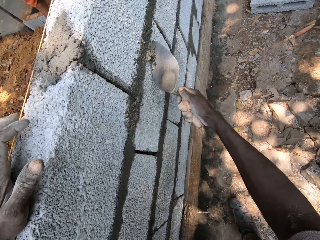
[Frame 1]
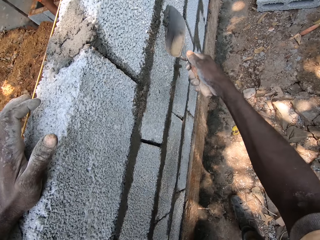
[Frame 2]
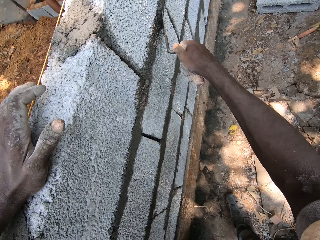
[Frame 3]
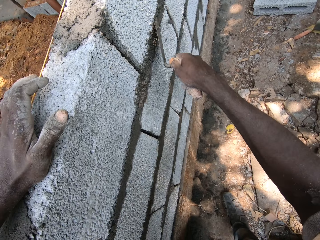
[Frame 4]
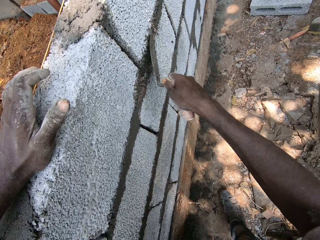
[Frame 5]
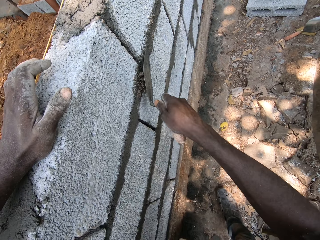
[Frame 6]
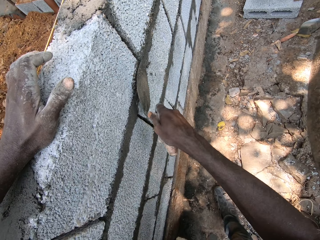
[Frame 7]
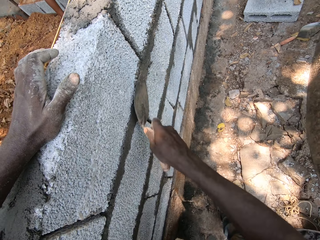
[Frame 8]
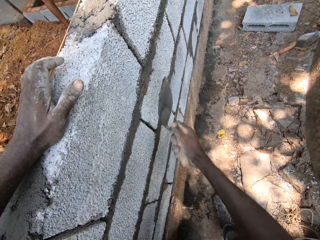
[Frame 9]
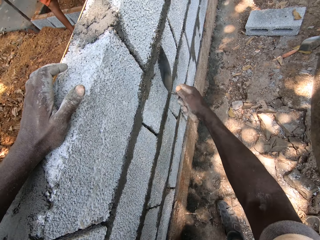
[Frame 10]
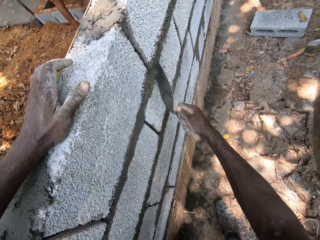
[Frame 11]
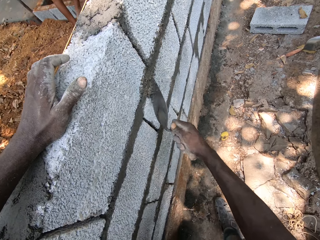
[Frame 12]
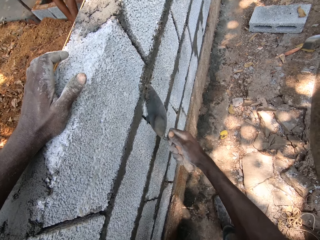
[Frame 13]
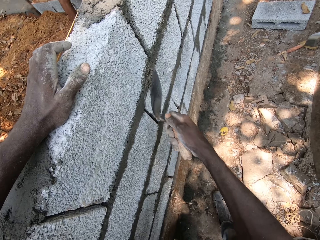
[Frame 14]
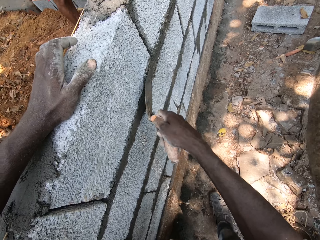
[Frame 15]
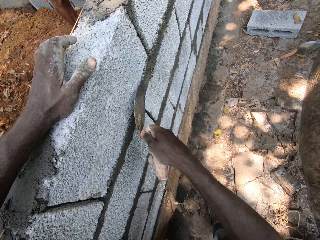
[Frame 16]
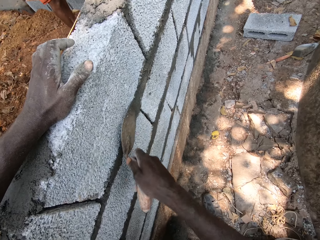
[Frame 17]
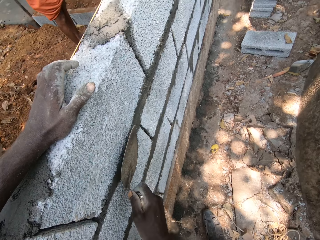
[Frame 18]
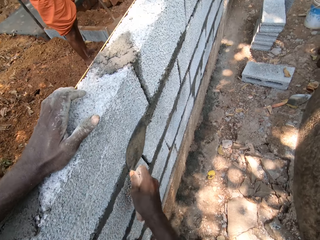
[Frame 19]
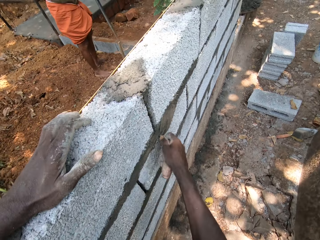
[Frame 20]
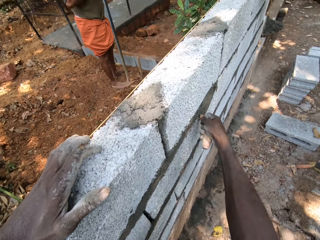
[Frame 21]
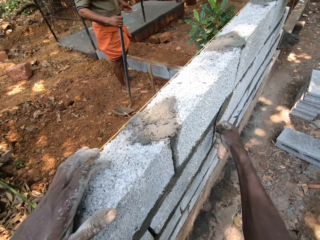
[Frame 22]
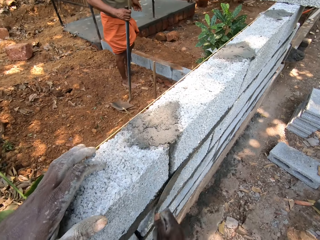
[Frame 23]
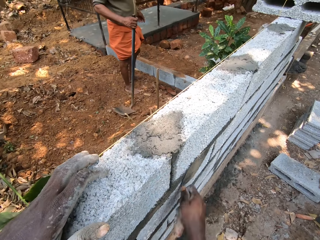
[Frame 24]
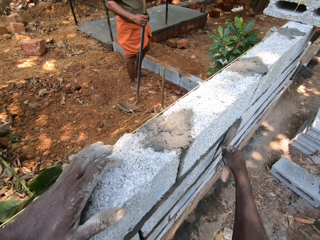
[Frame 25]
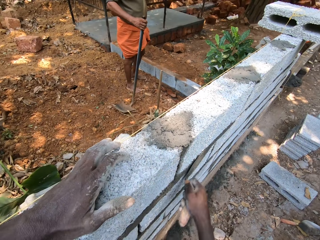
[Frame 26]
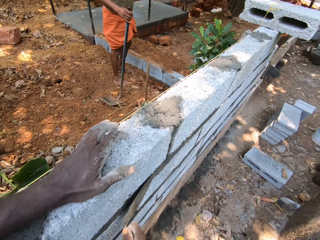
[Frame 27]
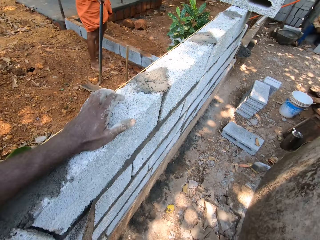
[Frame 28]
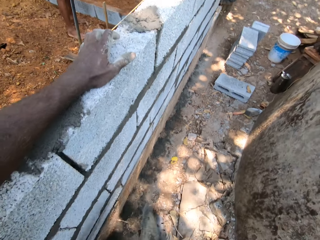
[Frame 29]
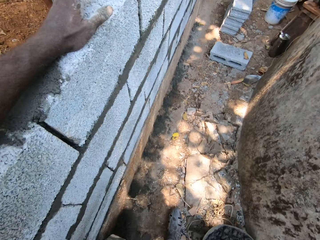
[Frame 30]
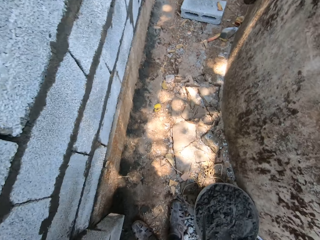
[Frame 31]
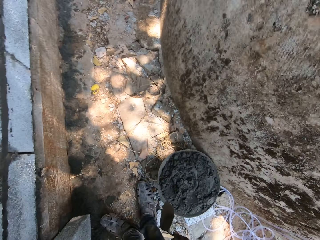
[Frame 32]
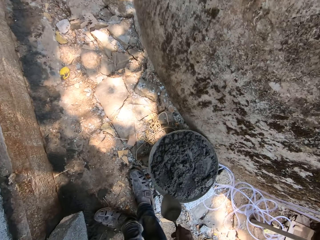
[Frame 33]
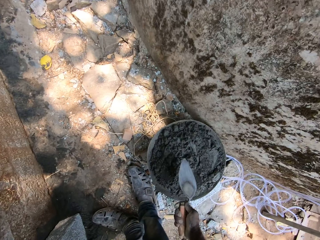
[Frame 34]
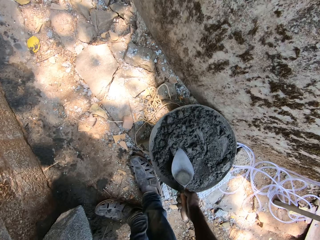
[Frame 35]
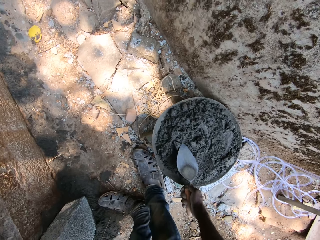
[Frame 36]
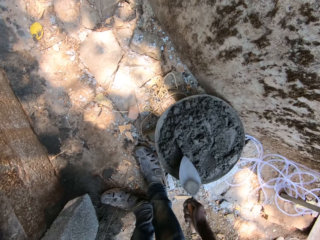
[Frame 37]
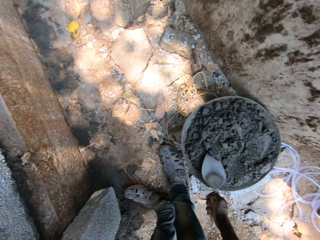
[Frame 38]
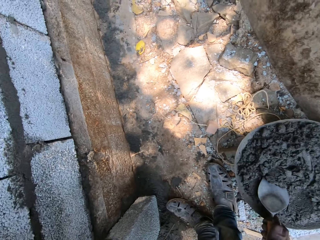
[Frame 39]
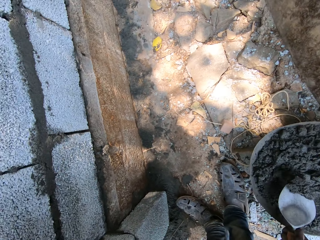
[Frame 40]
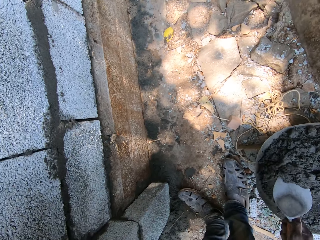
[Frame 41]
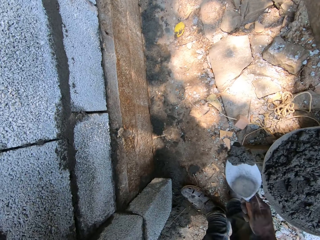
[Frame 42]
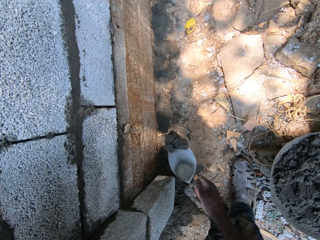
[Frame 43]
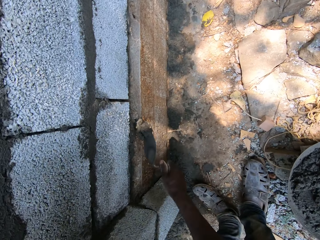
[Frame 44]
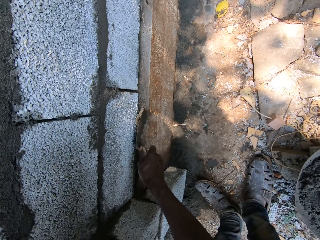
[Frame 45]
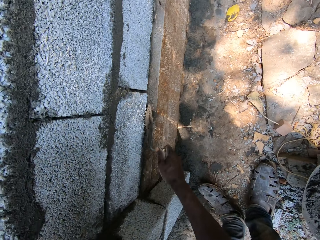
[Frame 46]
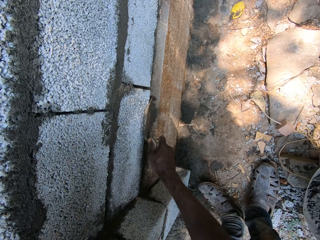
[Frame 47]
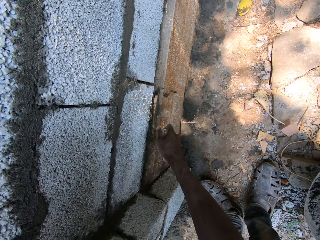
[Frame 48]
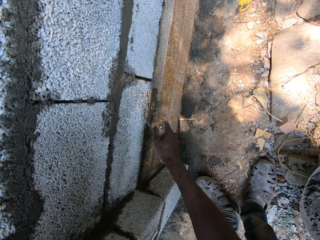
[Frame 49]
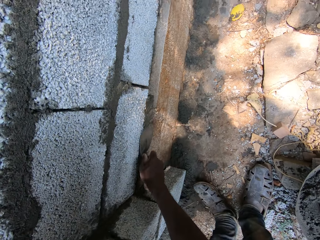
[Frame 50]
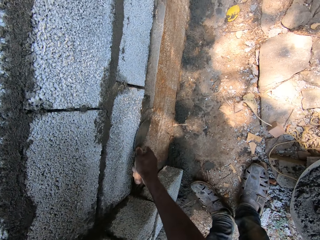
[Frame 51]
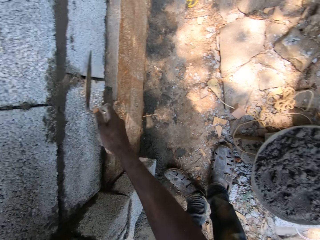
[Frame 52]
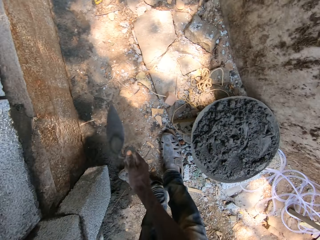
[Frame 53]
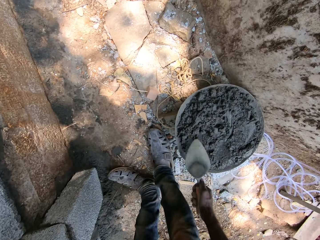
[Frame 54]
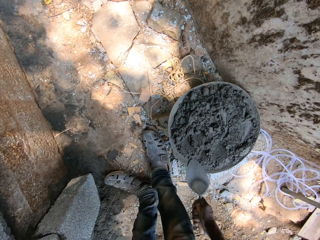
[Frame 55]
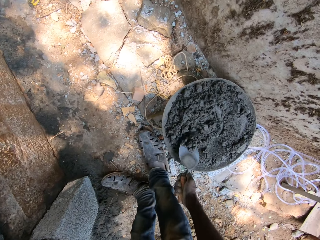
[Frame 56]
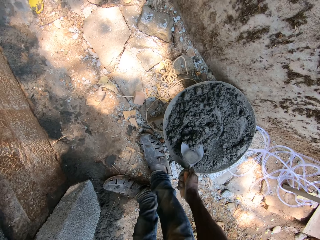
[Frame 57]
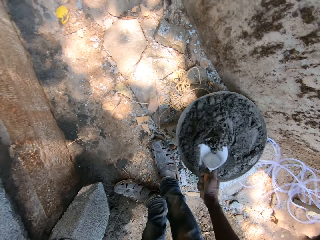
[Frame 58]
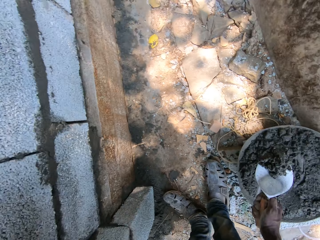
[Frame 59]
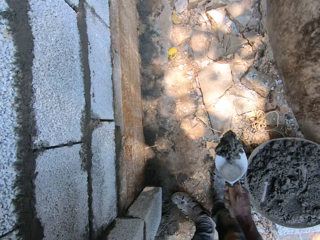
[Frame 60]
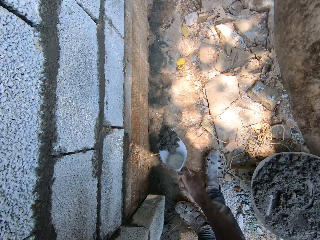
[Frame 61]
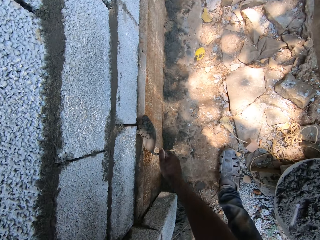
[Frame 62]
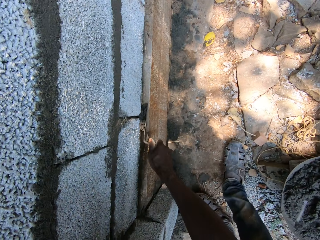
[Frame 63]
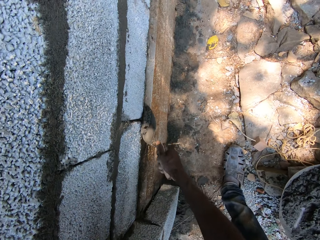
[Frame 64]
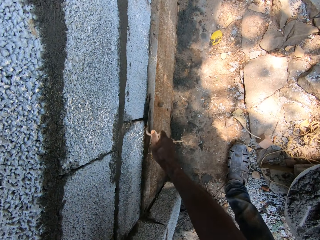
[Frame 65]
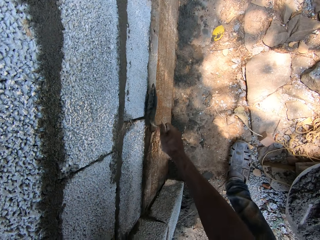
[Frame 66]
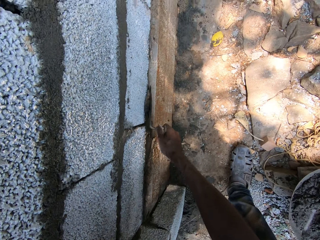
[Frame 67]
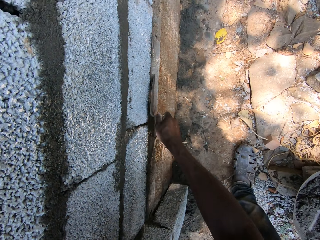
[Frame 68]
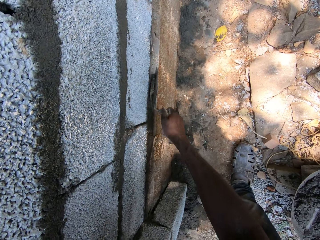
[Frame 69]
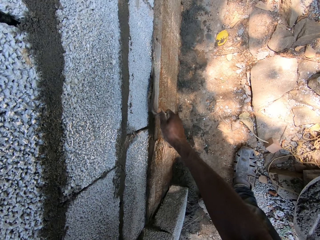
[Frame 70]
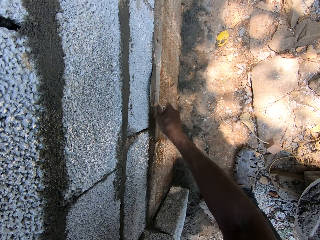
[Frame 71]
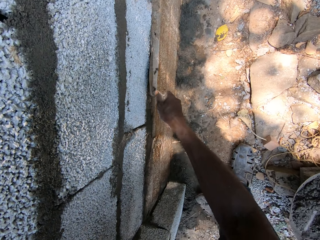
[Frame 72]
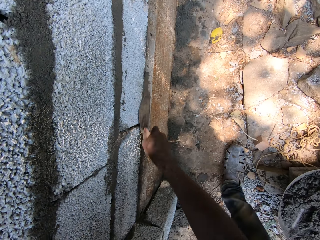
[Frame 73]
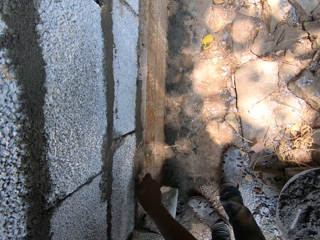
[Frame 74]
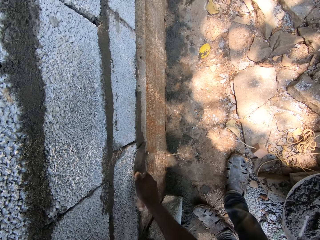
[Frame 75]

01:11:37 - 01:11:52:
The camera wearer slides the trowel on the concrete block. He scoops cement mortar from the bucket with the trowel in his right hand. He plasters the wall with the cement mortar and the trowel in his right hand. He scoops cement mortar from the bucket with the trowel in his right hand. He plasters the wall with the cement mortar and the trowel in his right hand.

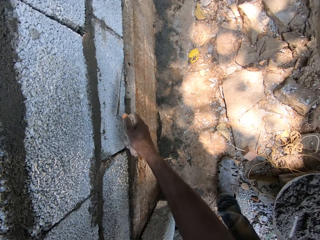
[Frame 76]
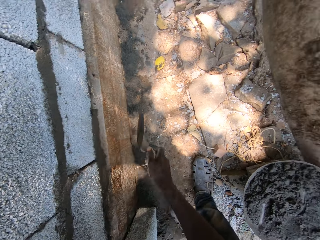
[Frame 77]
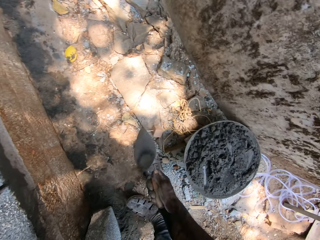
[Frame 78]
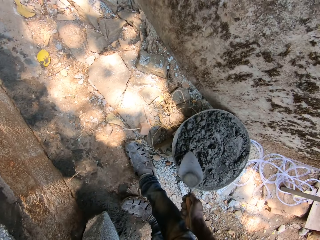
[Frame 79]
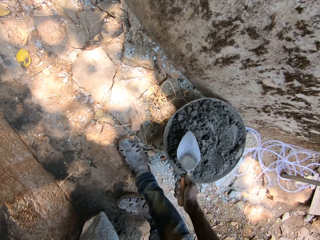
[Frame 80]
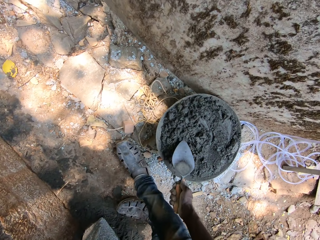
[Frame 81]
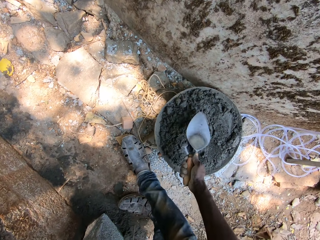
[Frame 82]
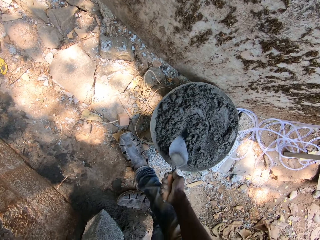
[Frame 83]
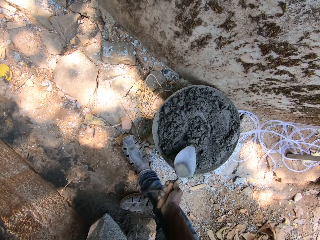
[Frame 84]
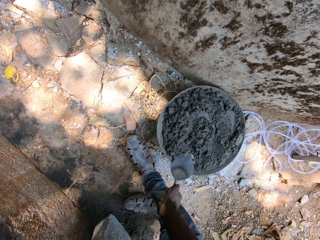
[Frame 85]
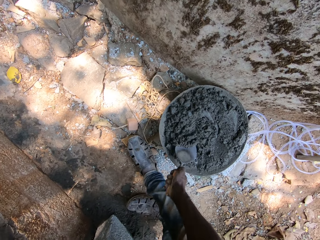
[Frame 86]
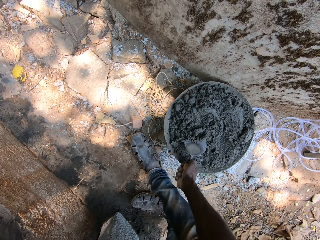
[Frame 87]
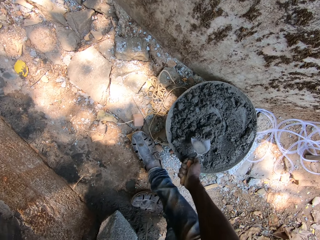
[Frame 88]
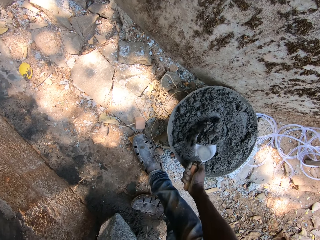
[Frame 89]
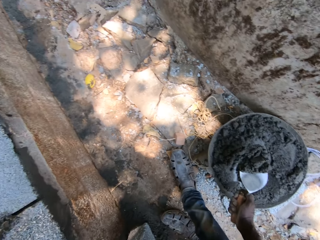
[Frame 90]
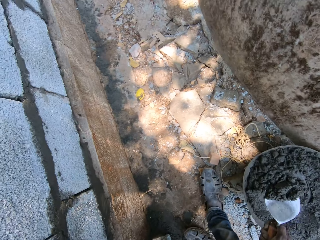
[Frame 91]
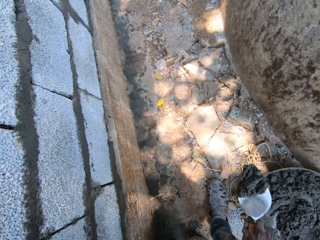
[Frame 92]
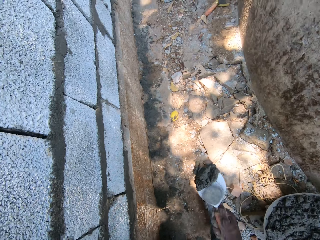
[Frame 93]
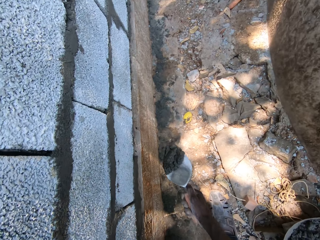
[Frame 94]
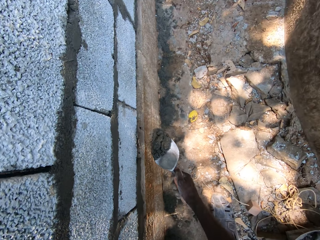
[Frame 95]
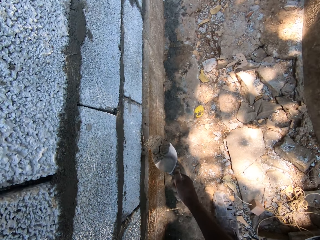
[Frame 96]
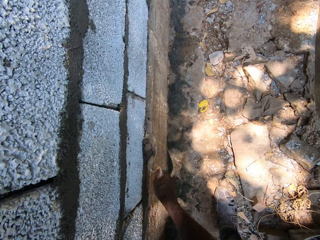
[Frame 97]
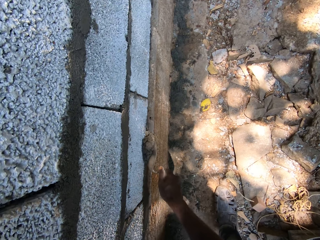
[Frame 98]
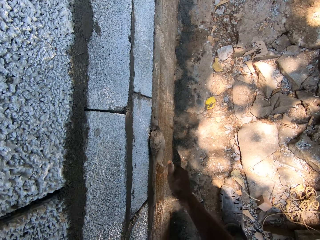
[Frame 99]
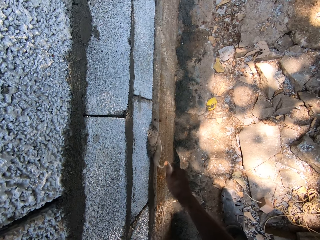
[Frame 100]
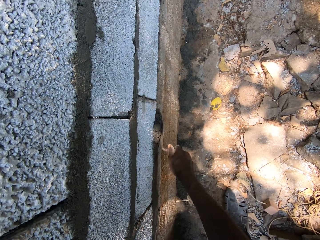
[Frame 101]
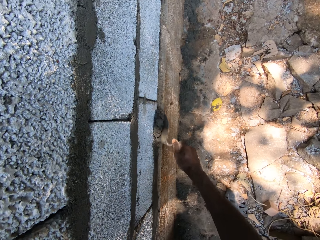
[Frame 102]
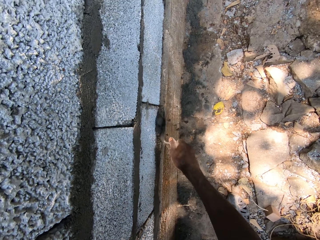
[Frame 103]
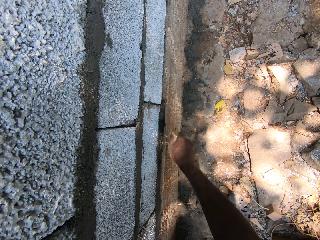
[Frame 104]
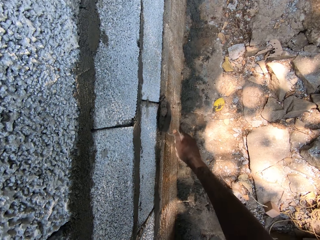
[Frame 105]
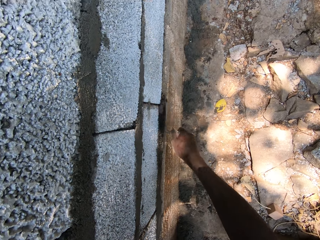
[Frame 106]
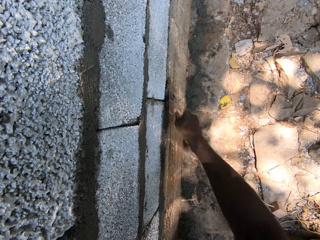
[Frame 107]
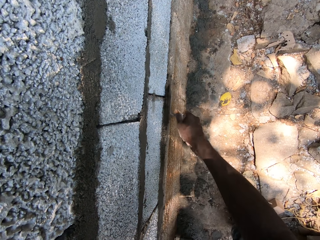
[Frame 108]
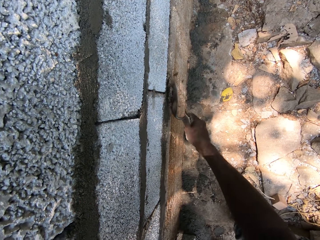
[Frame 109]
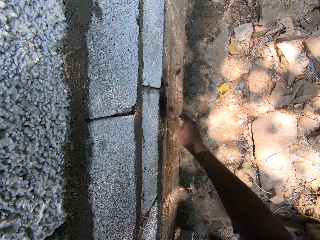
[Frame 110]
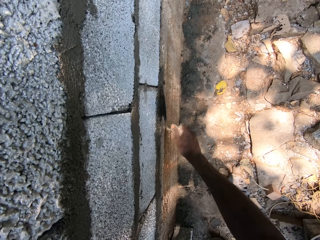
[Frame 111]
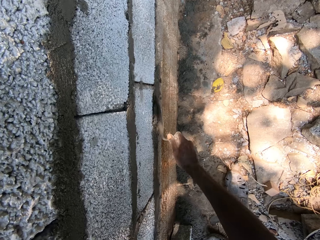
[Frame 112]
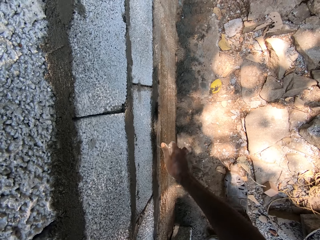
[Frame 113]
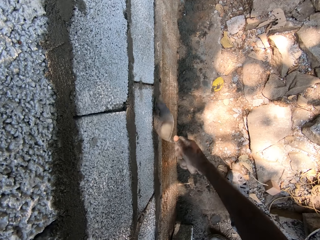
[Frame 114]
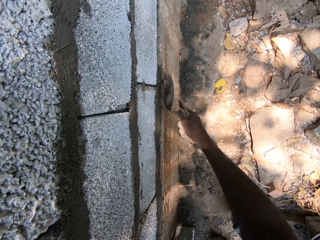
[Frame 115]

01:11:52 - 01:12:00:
The camera wearer slides the trowel on the concrete block. He rubs the cement mortar in the bucket with the trowel in his right hand. He scoops cement mortar from the bucket with the trowel in his right hand. He plasters the wall with the cement mortar and the trowel in his right hand.
